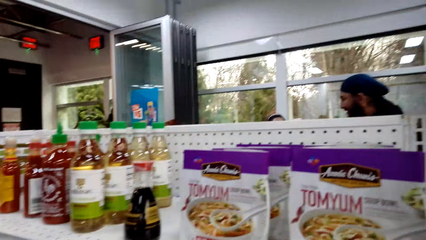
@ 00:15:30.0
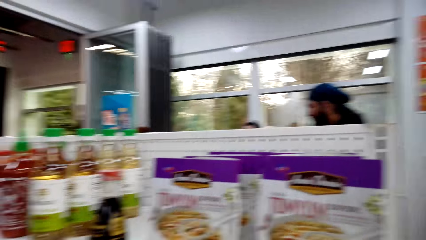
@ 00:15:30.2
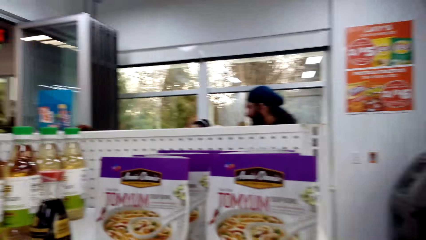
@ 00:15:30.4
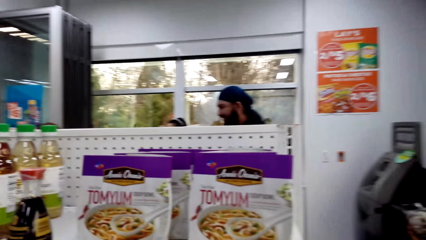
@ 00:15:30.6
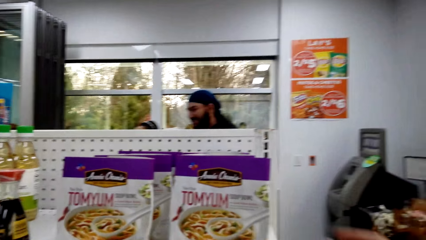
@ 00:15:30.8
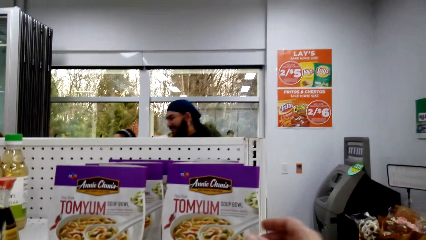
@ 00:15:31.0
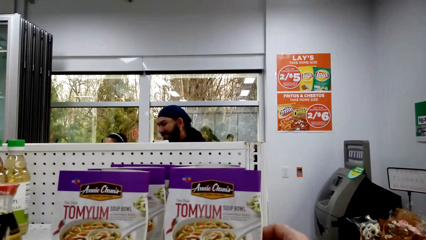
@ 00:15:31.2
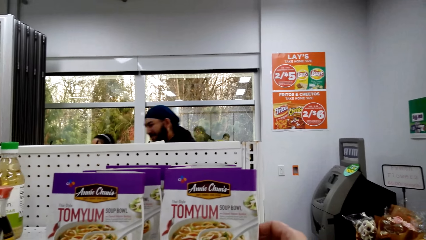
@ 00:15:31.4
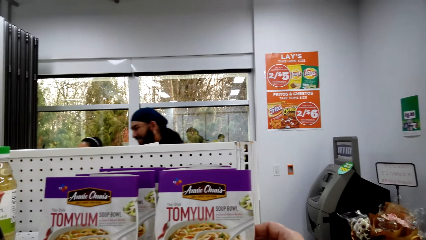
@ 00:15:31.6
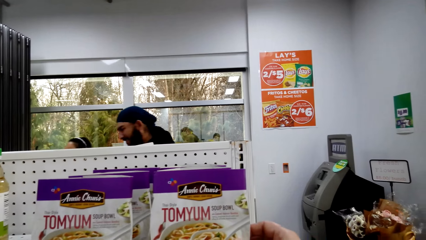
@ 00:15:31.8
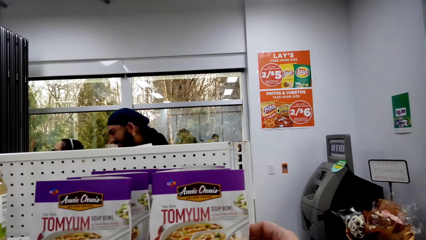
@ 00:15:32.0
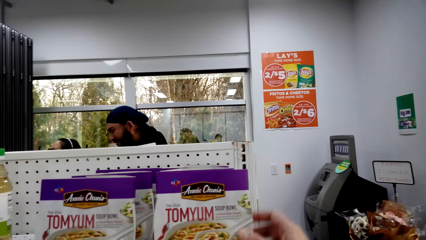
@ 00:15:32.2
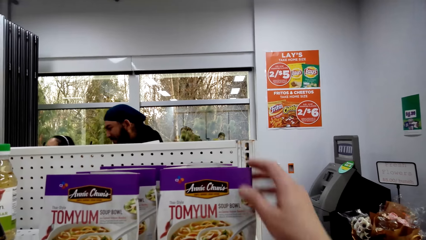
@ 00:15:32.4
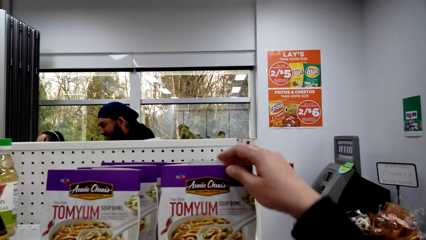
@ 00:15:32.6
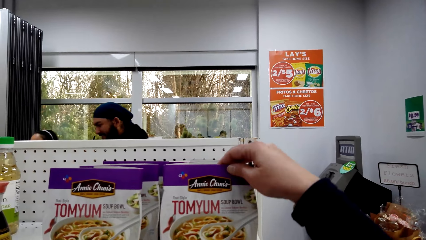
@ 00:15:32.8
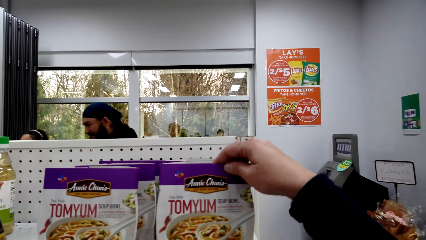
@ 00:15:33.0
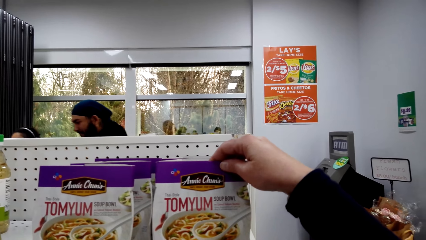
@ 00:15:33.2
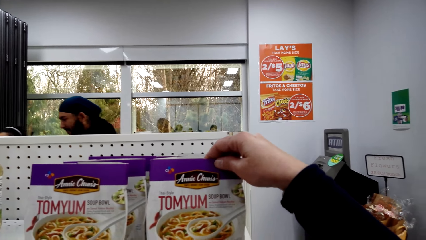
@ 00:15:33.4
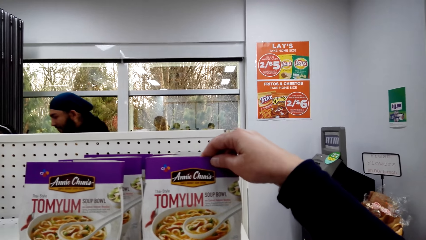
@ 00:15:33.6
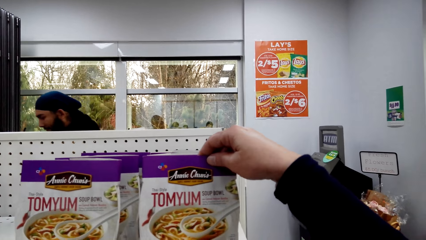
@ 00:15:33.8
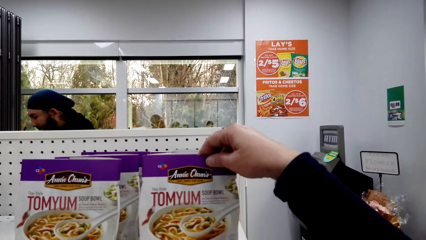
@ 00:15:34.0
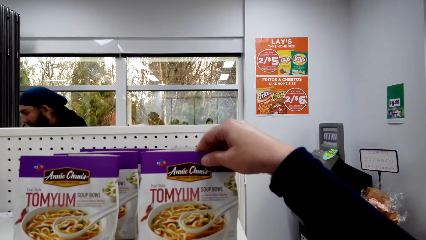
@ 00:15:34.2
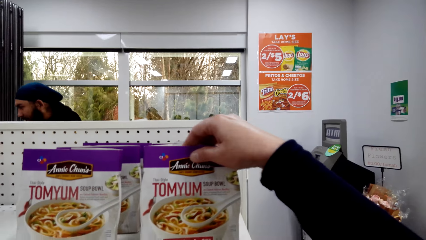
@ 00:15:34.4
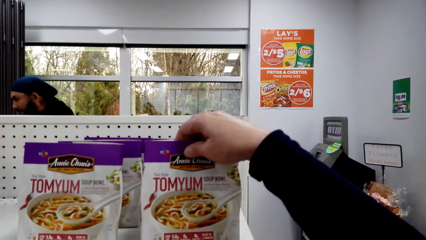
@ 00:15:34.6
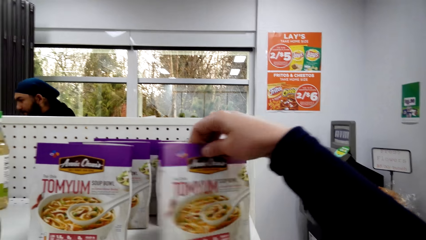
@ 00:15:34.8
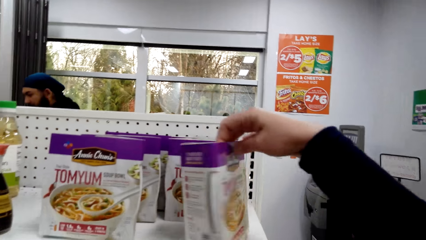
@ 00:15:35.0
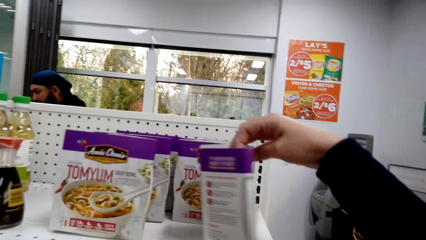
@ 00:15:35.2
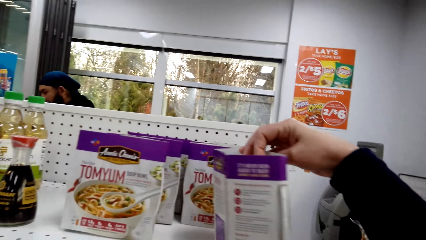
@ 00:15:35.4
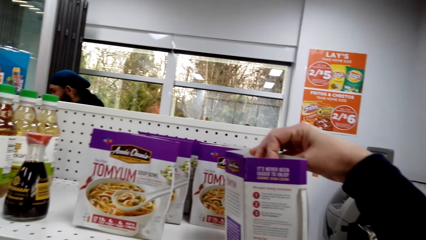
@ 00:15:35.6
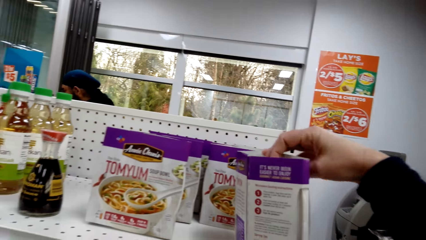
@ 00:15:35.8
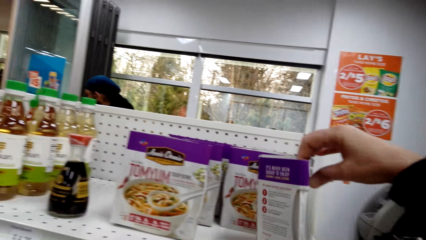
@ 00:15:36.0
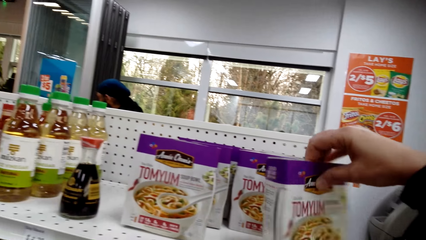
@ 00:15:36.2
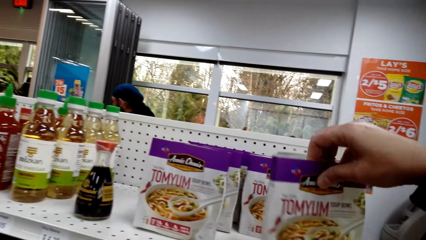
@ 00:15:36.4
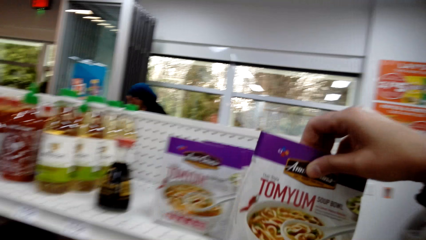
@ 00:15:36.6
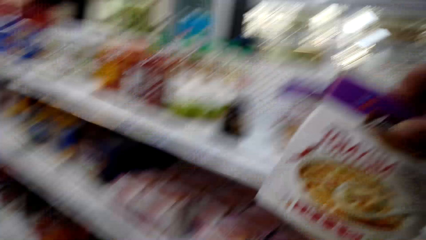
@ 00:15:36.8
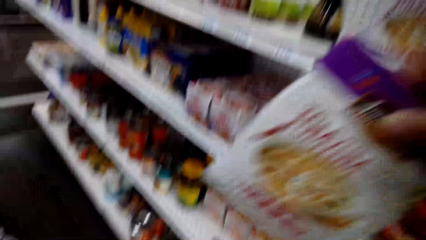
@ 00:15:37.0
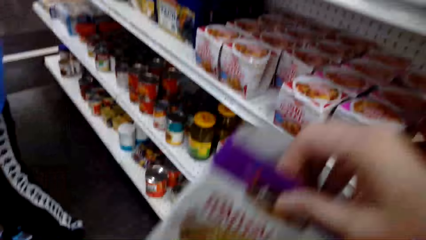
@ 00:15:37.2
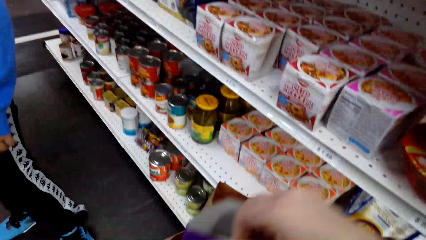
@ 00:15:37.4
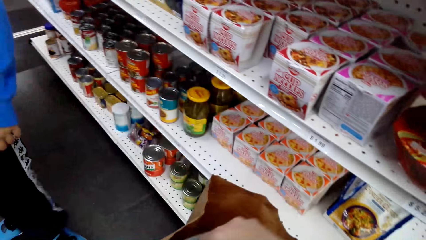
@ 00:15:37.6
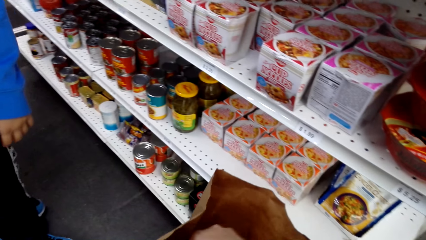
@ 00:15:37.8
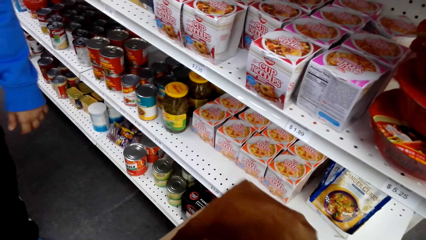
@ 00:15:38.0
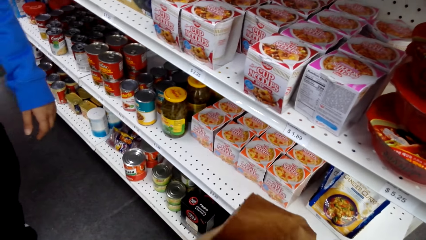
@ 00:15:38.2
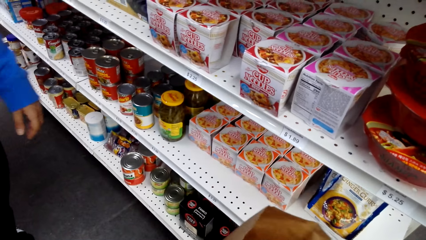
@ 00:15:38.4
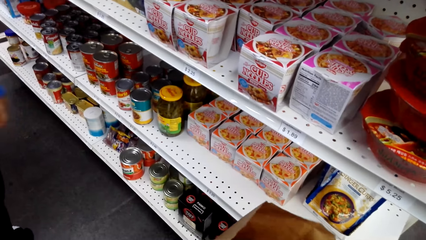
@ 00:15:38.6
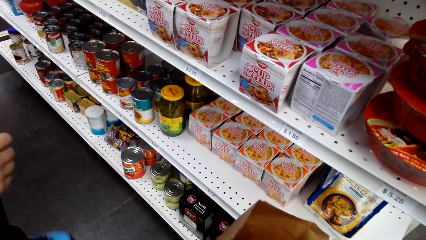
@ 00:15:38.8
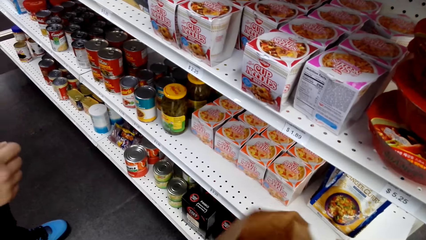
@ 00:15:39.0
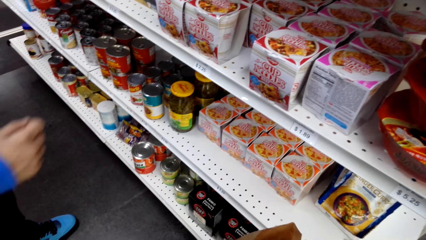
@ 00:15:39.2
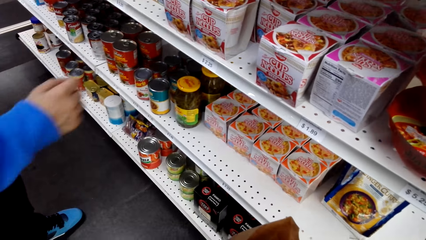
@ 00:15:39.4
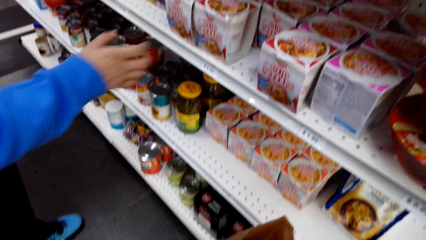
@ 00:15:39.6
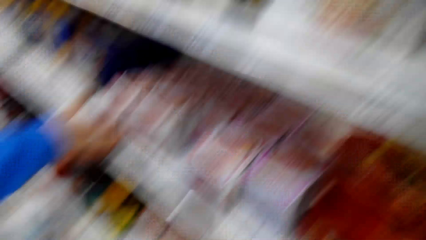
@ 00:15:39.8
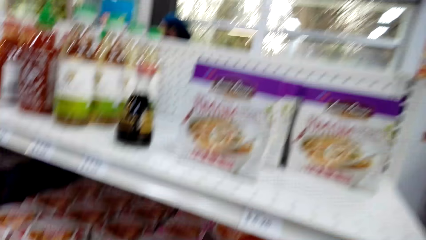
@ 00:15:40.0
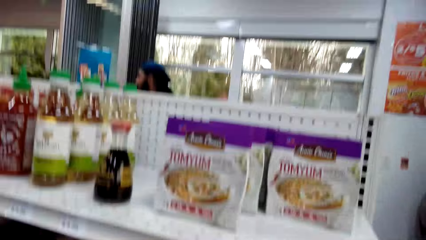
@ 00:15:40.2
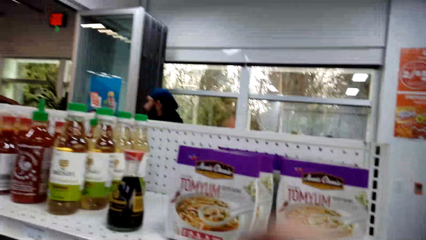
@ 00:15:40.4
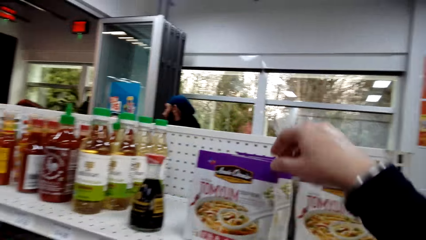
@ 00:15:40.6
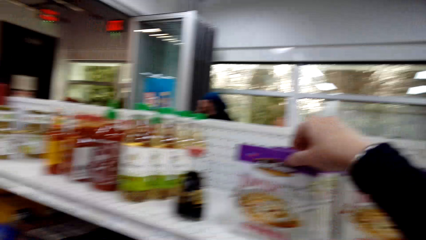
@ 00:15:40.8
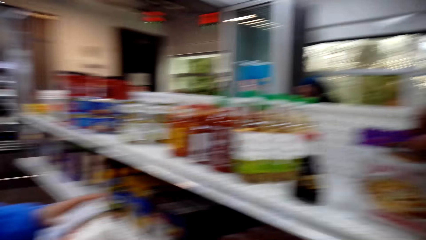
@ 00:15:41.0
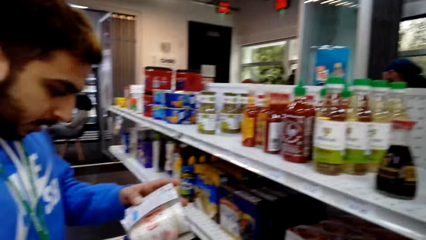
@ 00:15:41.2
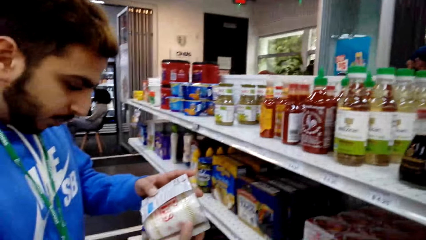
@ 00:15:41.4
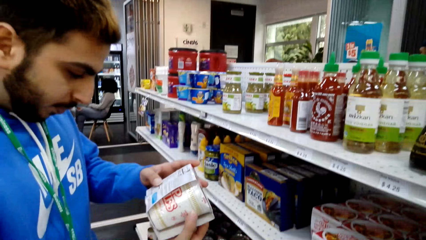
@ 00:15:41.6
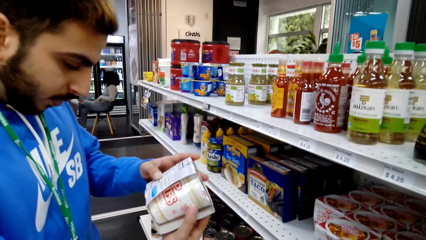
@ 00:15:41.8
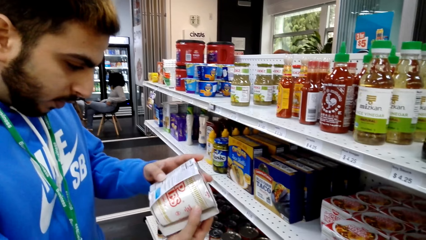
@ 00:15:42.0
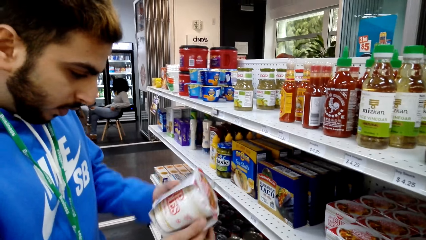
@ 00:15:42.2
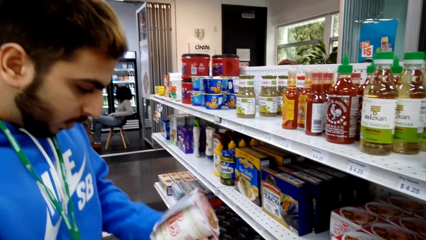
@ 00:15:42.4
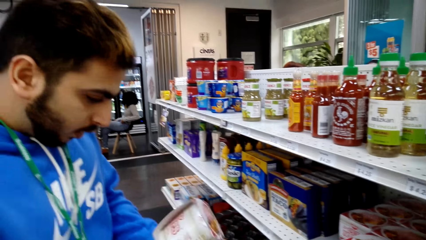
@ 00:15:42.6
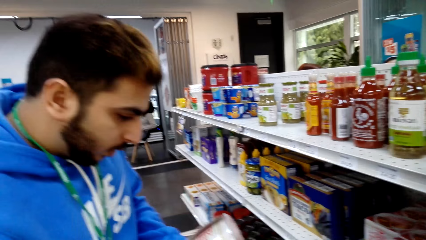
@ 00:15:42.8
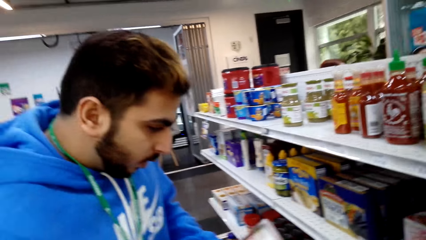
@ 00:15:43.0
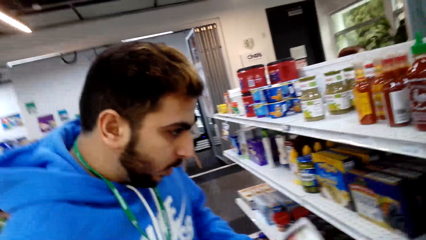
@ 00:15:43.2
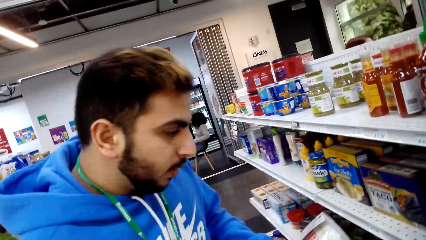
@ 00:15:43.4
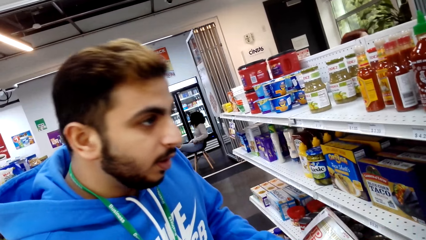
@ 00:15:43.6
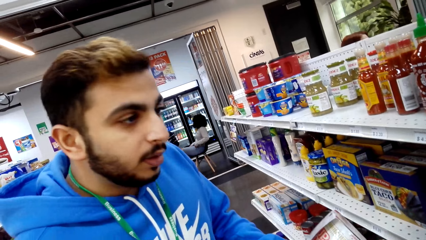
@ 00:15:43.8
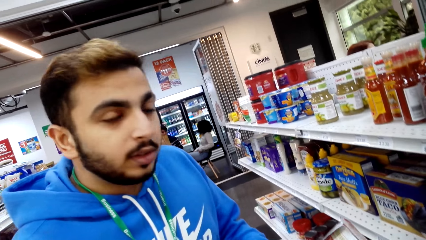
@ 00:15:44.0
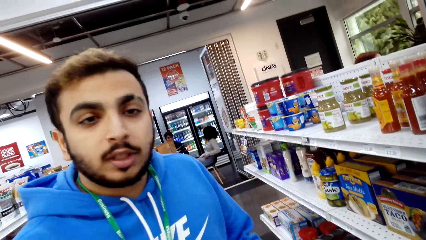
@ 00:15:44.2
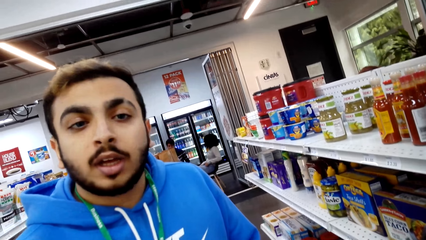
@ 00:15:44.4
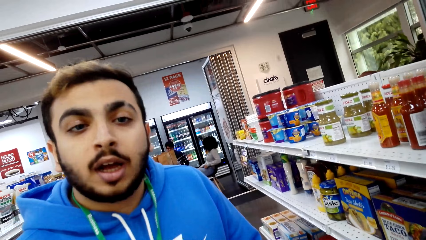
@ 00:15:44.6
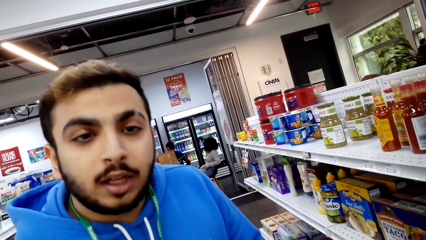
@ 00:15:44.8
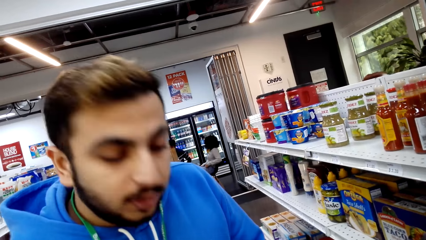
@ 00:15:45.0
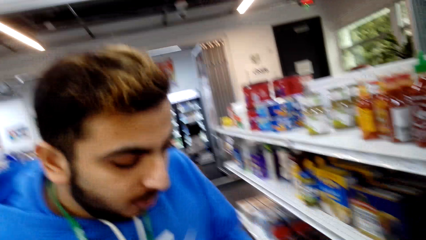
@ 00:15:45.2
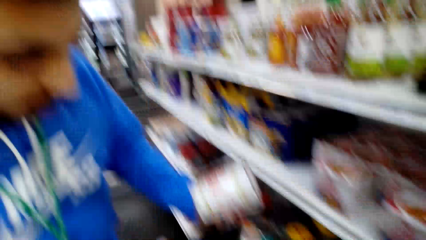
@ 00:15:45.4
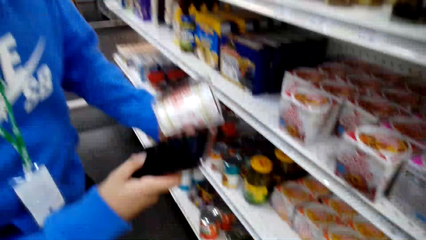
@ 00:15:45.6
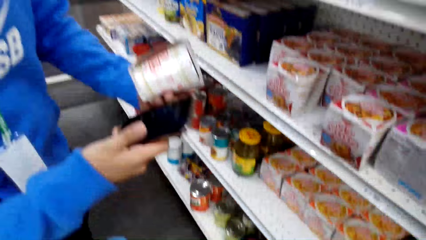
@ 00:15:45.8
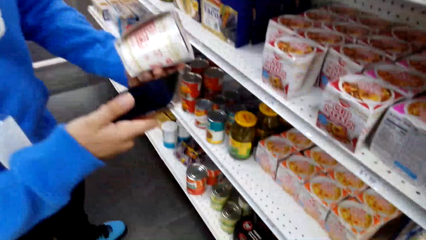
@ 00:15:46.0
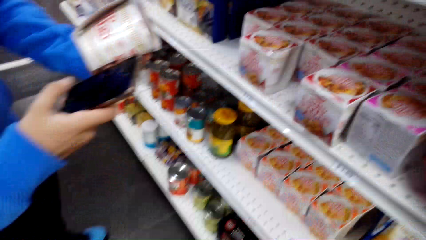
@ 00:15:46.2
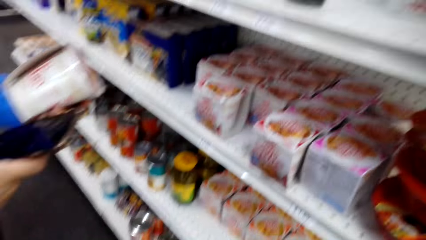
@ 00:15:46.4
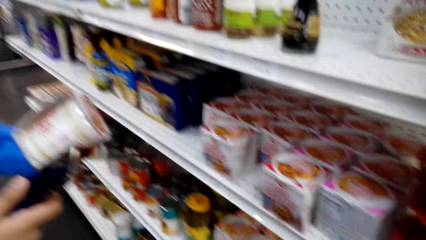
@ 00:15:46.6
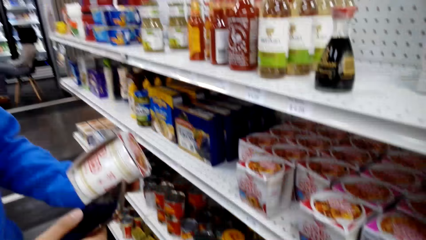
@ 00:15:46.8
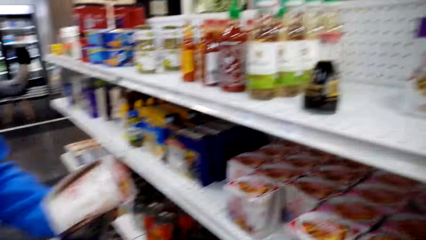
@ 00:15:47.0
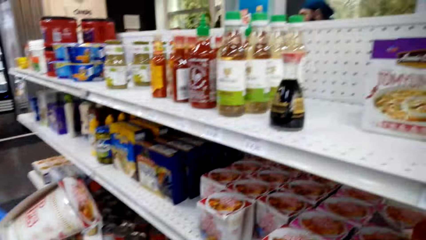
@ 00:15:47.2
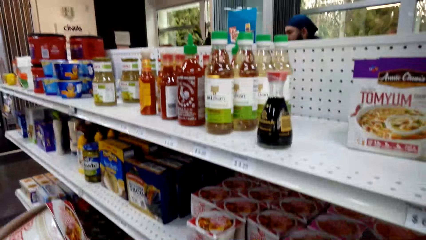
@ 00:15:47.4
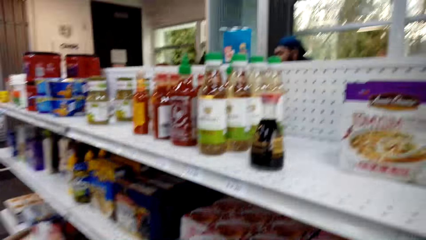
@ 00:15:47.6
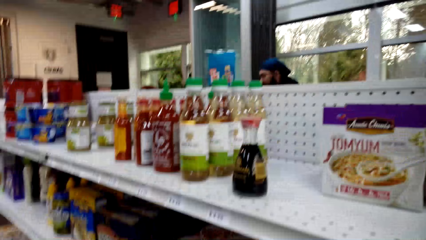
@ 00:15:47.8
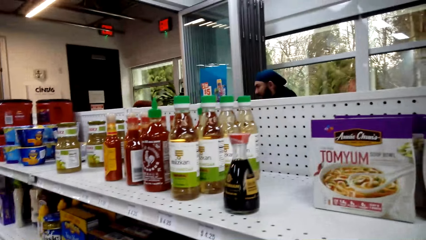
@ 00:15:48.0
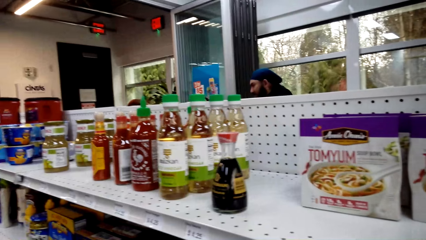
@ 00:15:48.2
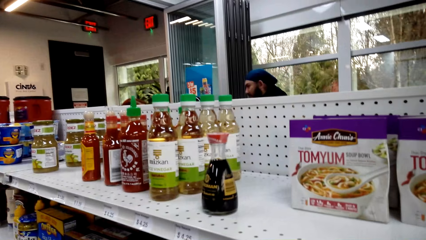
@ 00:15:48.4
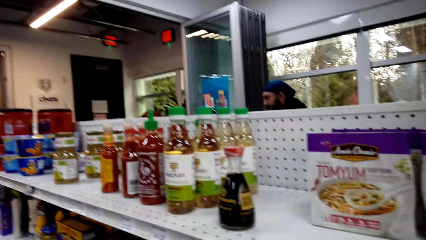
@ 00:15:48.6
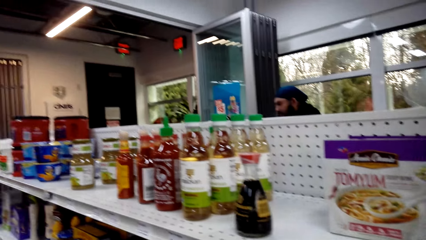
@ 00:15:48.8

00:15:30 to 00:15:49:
The camera wearer touches a packet in the shelf. They hold the packet of noodles. They turn the packet of noodles around. They pick up the packet of noodles. They put the packet of noodles in the khaki bag. A person looks at the cup noodles. The person reads through the packet of something. The person looks at the camera wearer. The camera wearer interacts with the person. The person uses his phone.
